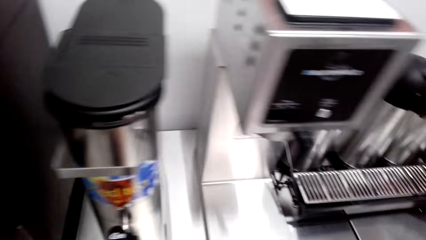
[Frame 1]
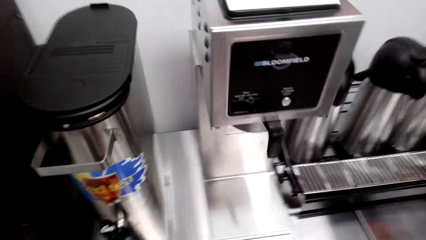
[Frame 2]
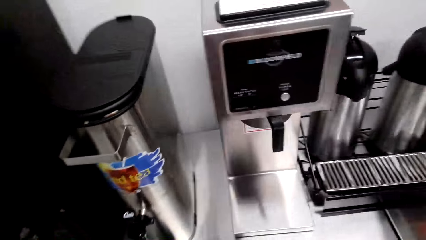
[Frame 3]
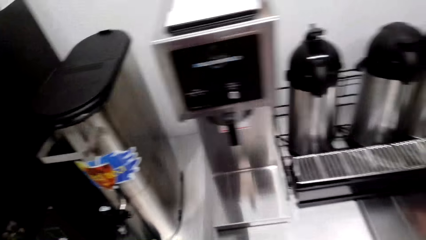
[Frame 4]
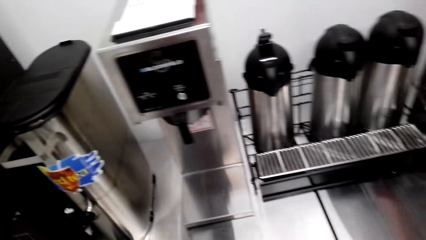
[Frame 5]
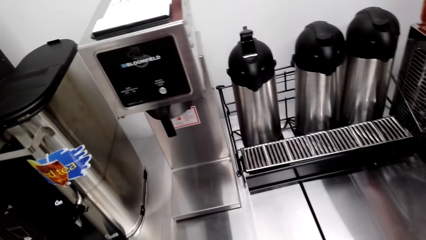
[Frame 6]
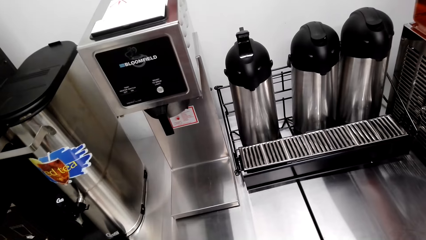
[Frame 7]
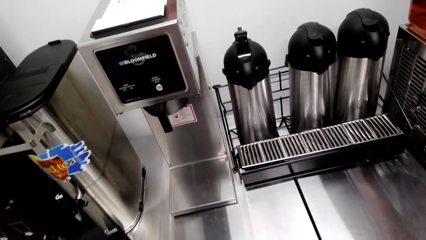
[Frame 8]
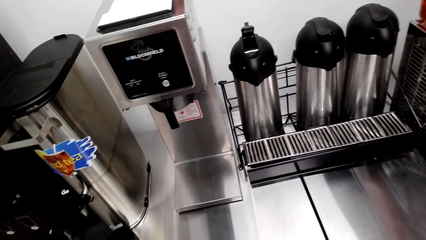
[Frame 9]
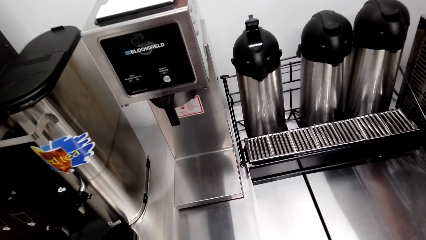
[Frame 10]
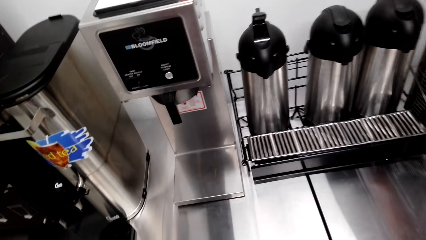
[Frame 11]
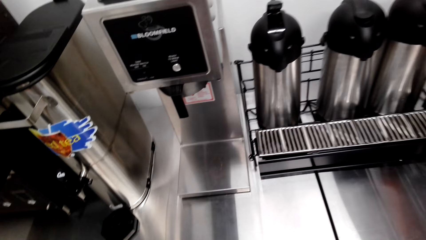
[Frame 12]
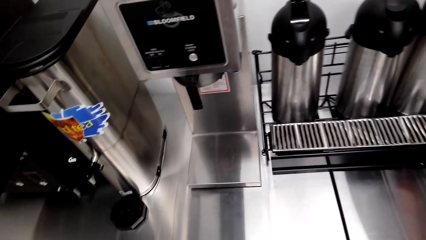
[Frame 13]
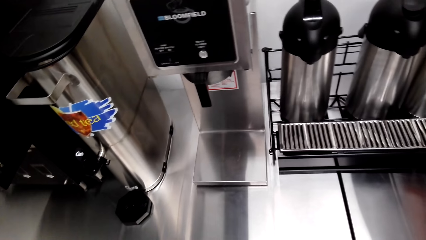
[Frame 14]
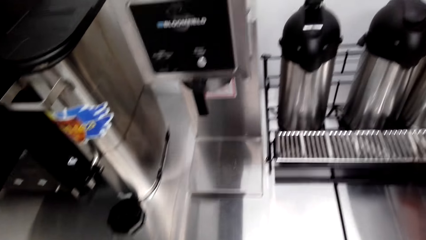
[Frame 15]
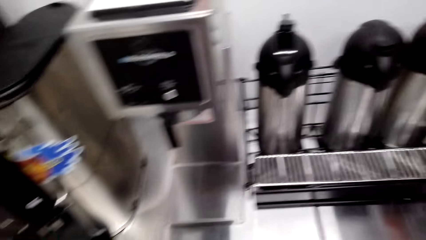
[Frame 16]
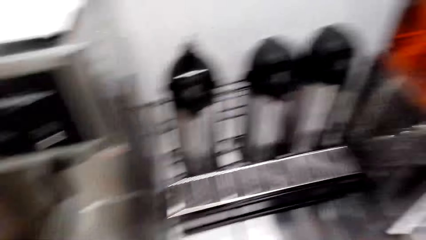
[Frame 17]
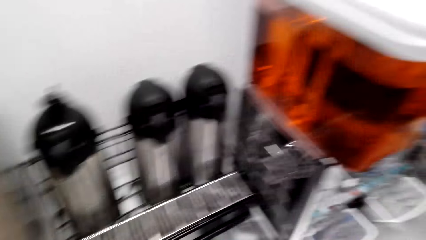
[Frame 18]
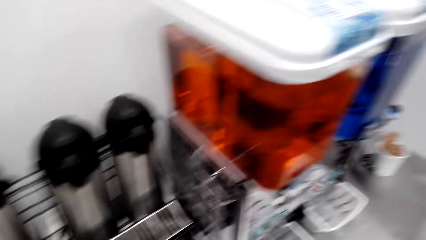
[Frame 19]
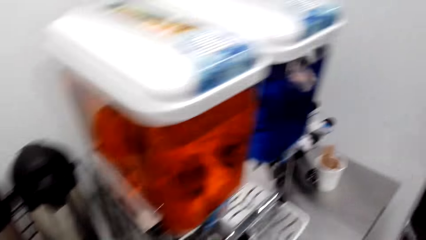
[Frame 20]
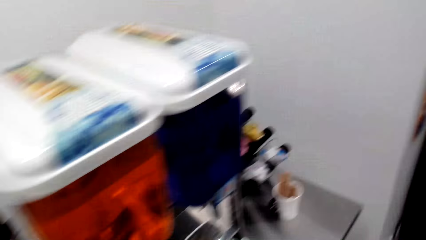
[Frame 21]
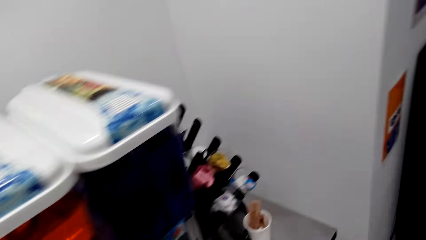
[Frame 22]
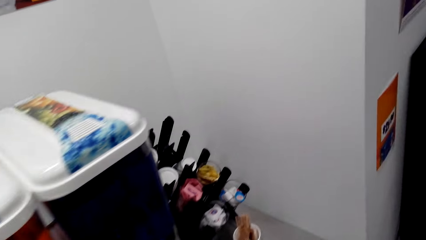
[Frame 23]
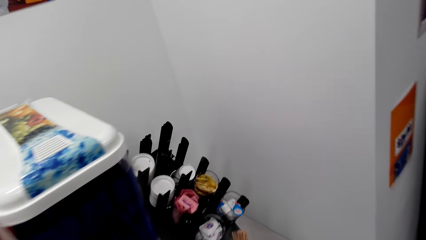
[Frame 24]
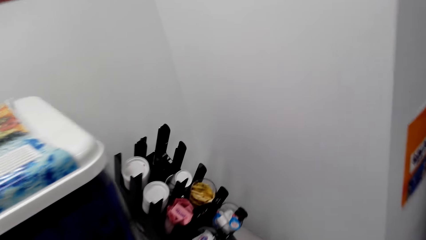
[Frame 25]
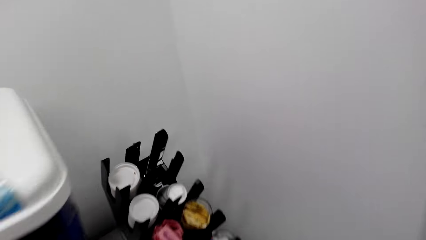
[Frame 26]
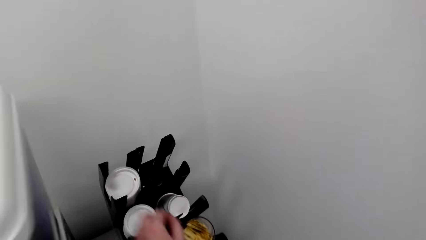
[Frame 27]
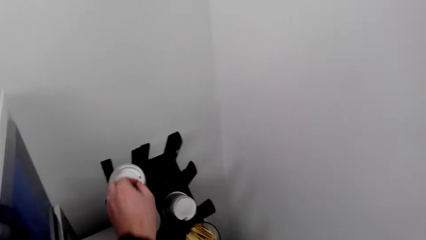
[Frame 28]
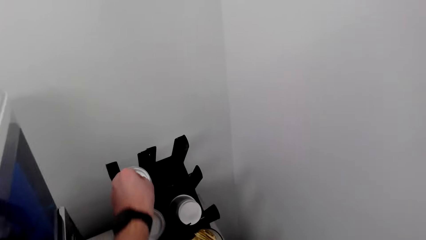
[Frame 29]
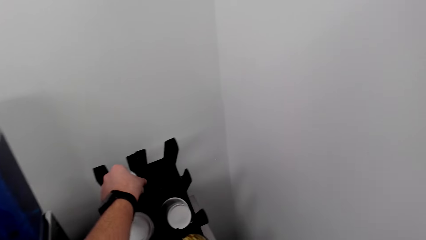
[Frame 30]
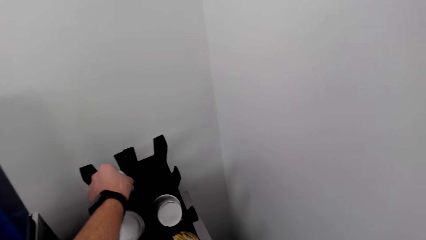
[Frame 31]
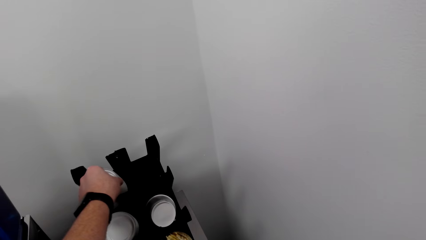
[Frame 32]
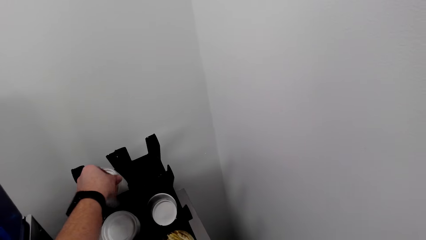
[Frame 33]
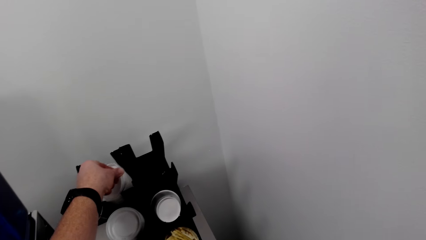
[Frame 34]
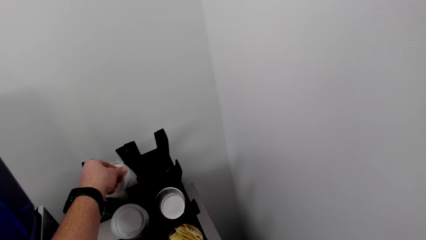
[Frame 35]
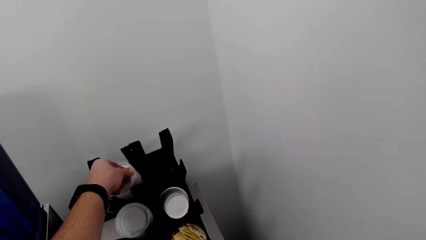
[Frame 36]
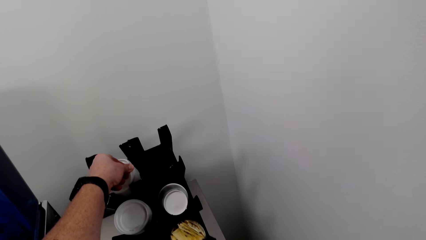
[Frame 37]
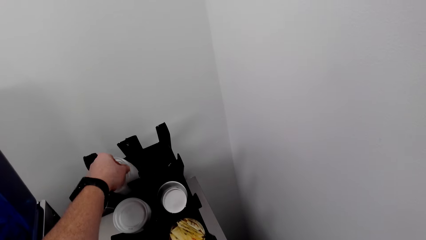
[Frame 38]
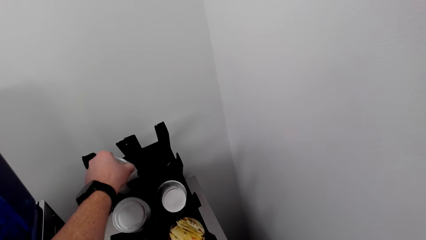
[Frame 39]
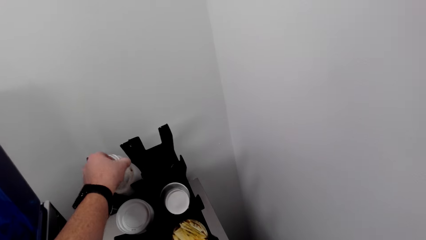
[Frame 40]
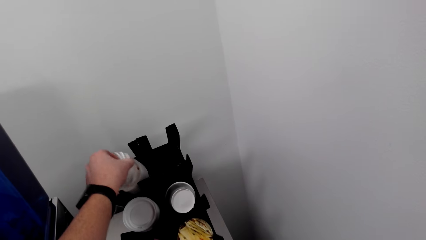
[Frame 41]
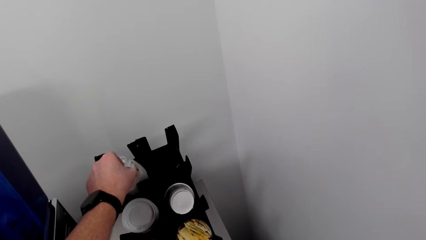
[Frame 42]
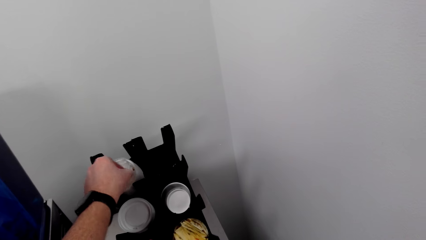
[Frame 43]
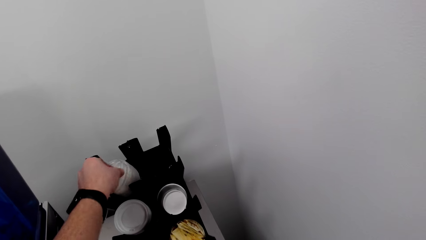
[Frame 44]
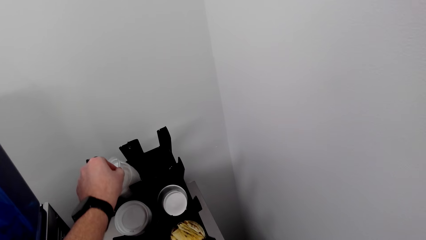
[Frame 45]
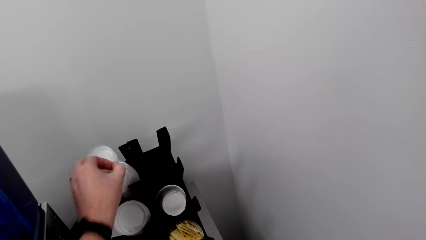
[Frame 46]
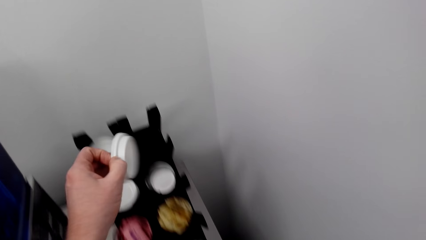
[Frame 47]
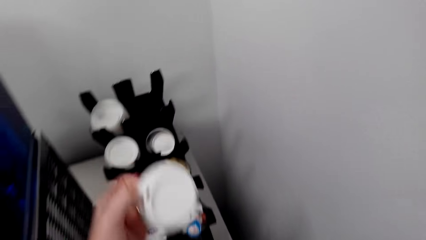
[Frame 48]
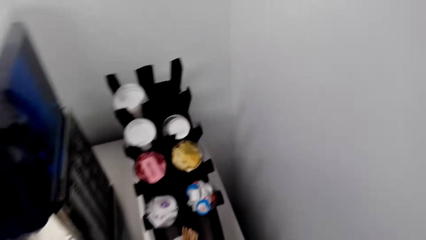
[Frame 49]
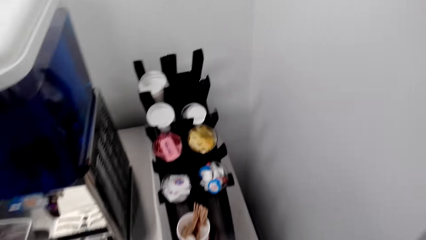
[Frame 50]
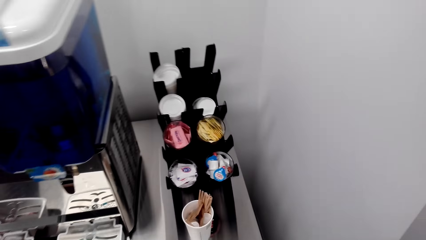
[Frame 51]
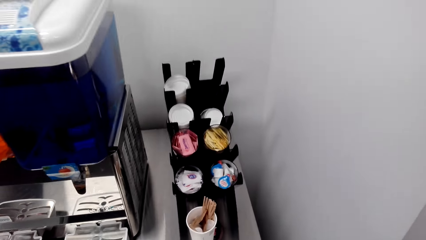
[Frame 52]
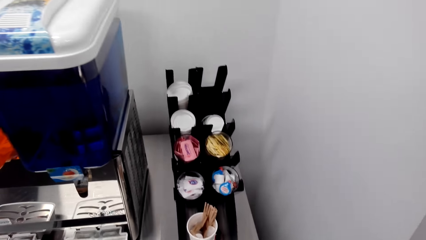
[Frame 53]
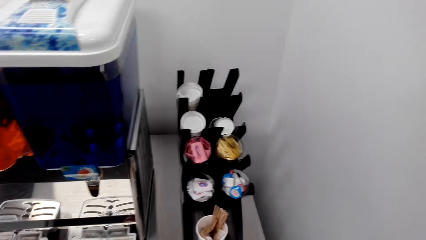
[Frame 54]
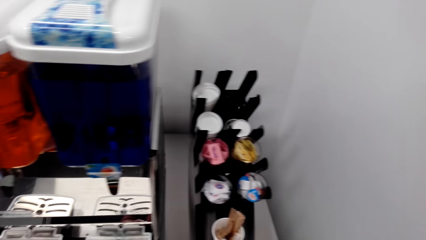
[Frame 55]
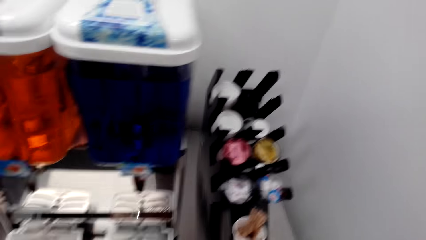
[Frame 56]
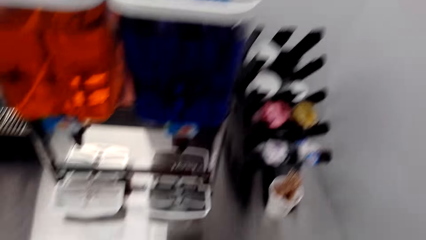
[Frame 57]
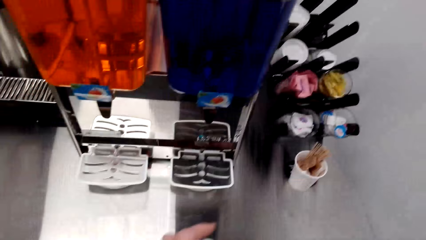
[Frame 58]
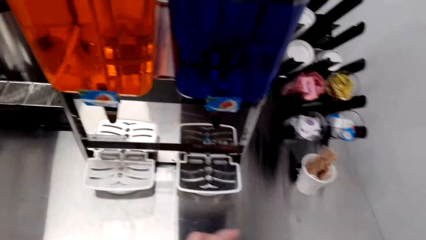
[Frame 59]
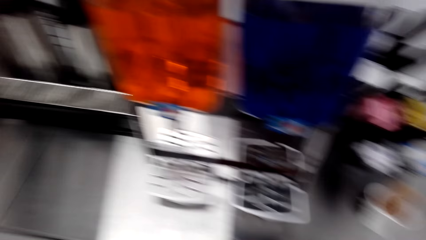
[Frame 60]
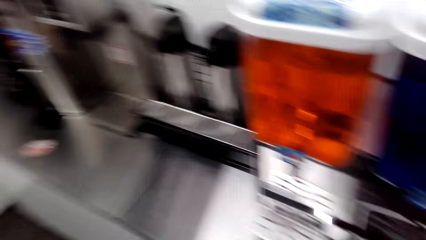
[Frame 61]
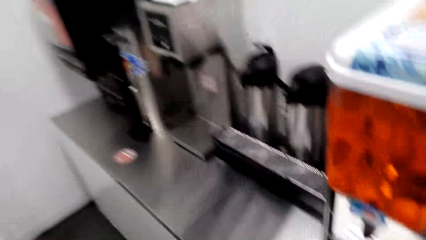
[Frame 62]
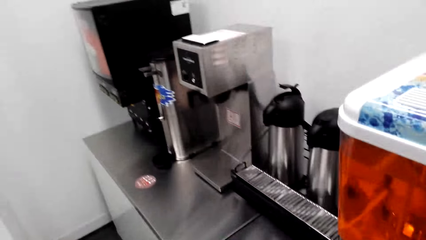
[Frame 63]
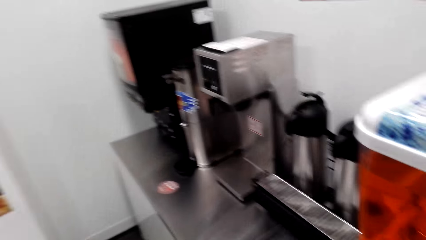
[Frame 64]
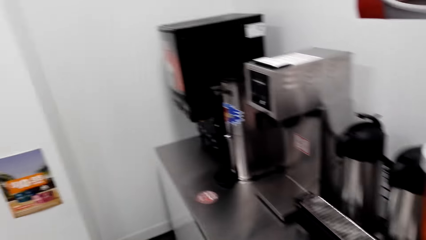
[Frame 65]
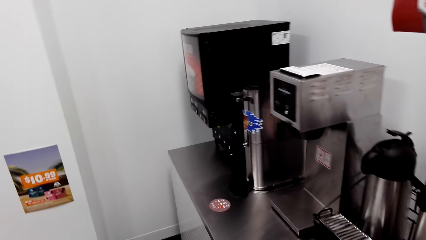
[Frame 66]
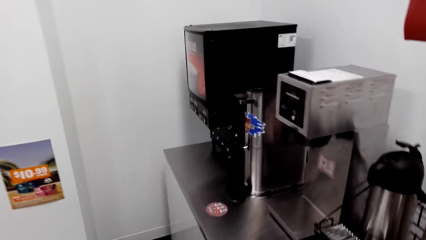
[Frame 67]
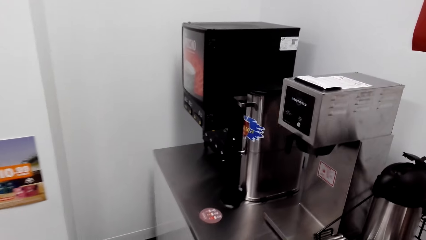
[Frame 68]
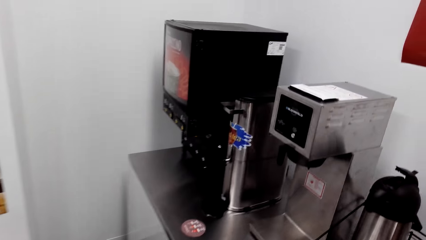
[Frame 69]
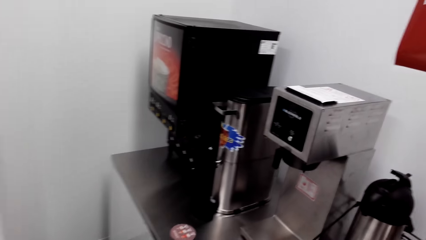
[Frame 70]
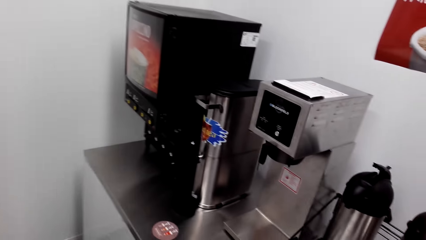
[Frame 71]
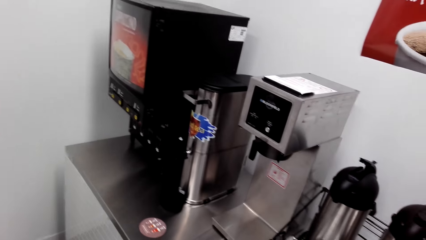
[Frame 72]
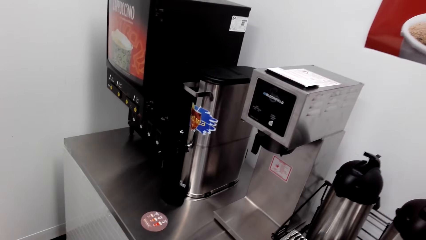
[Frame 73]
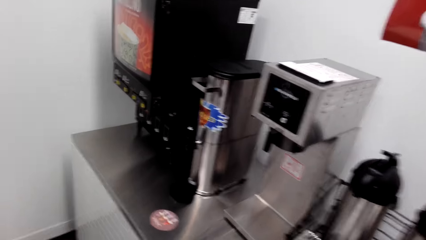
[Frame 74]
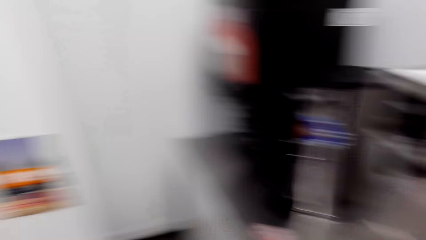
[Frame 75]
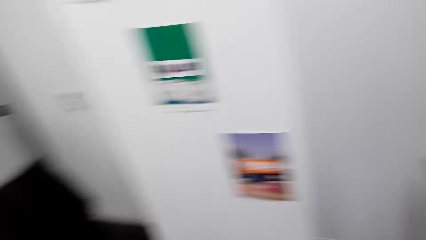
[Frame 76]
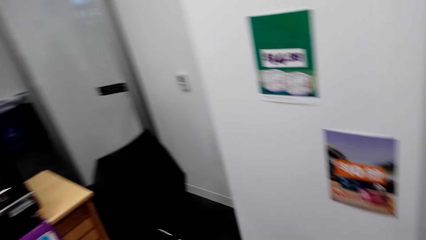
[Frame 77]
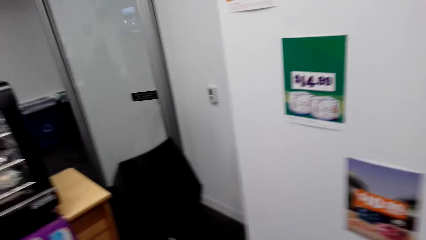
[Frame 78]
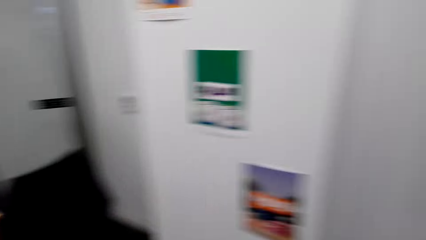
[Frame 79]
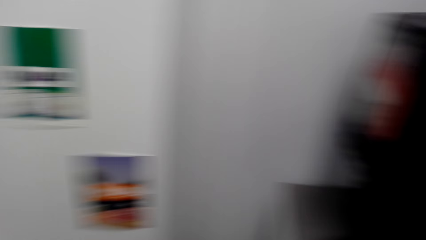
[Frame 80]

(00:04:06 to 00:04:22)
The camera wearer picks up a lid from the rack. They close the mug with the lid.
